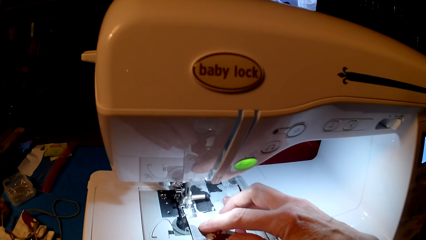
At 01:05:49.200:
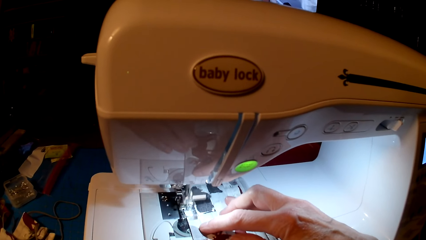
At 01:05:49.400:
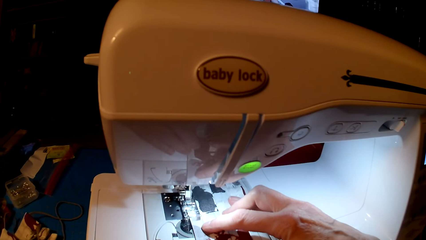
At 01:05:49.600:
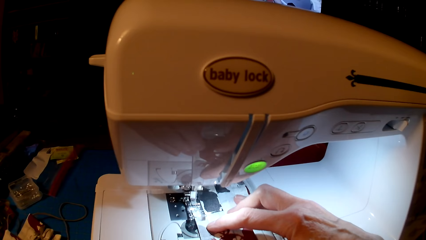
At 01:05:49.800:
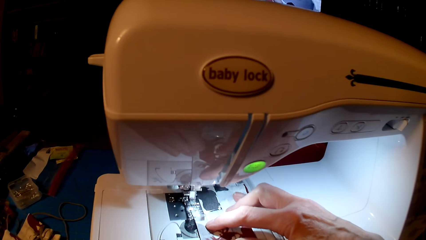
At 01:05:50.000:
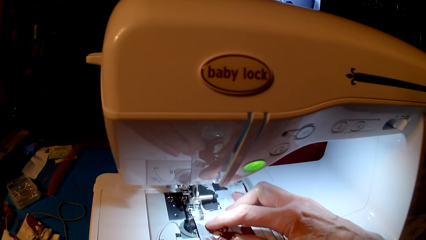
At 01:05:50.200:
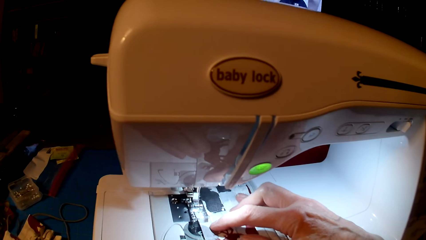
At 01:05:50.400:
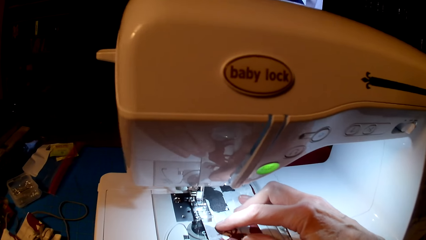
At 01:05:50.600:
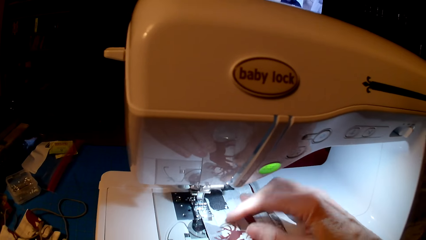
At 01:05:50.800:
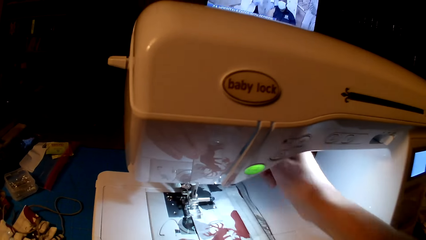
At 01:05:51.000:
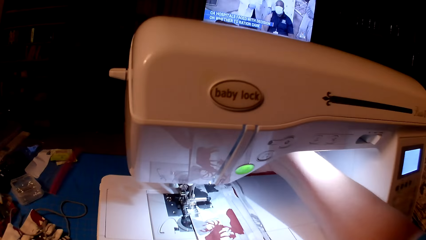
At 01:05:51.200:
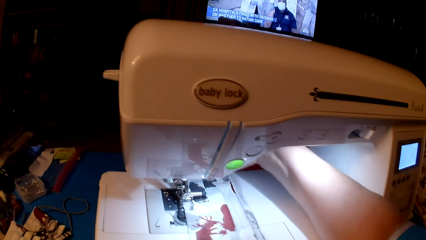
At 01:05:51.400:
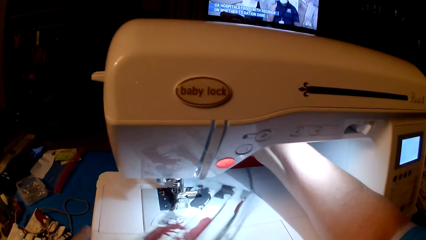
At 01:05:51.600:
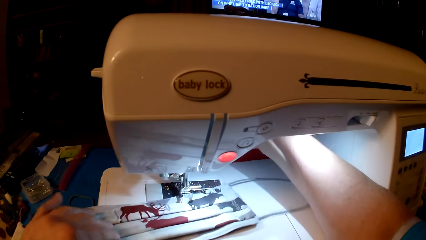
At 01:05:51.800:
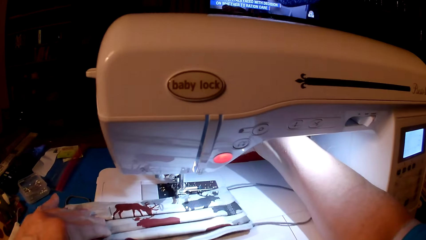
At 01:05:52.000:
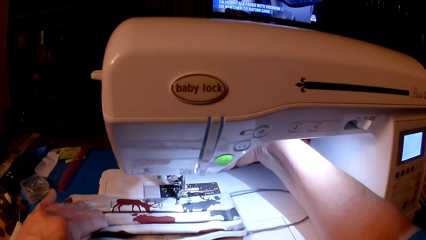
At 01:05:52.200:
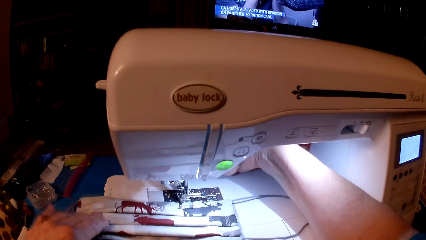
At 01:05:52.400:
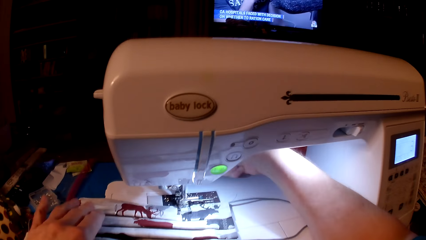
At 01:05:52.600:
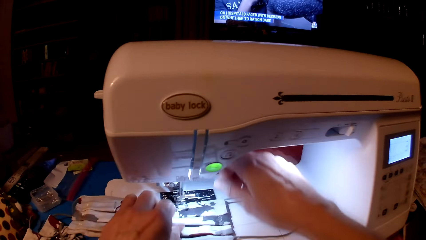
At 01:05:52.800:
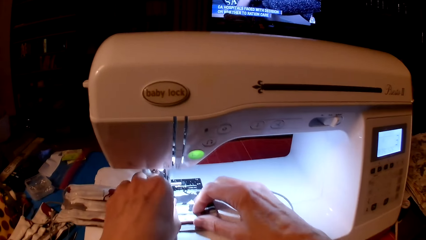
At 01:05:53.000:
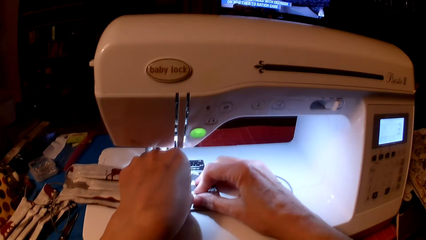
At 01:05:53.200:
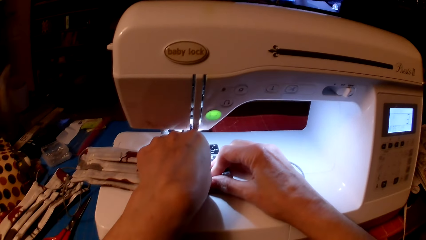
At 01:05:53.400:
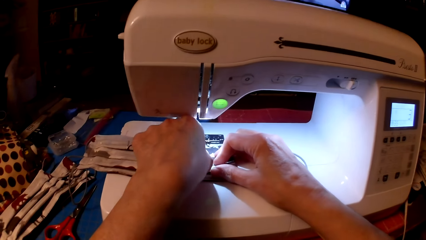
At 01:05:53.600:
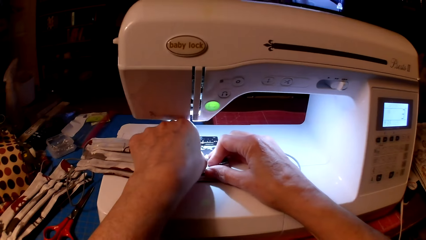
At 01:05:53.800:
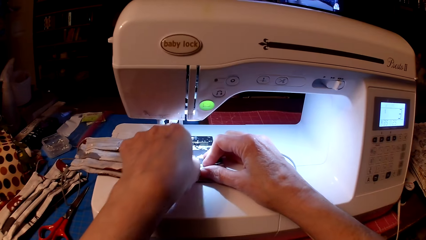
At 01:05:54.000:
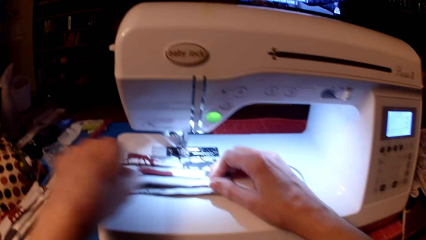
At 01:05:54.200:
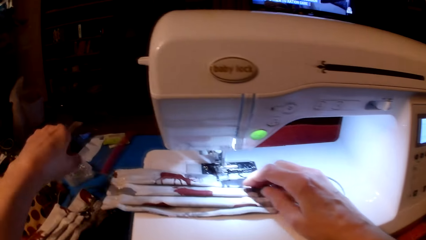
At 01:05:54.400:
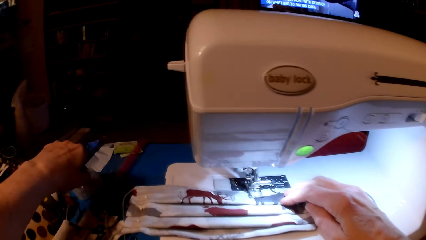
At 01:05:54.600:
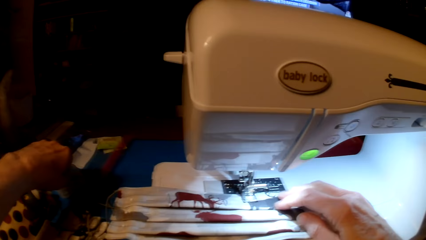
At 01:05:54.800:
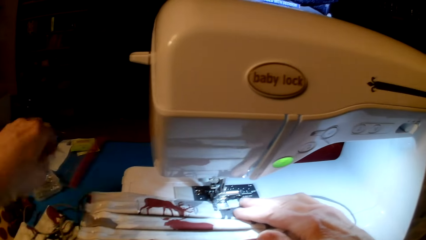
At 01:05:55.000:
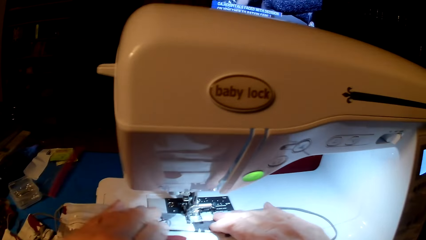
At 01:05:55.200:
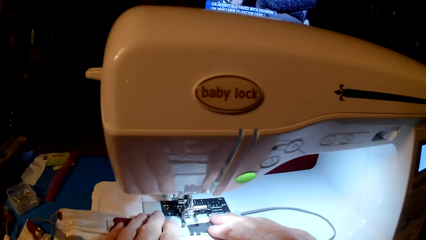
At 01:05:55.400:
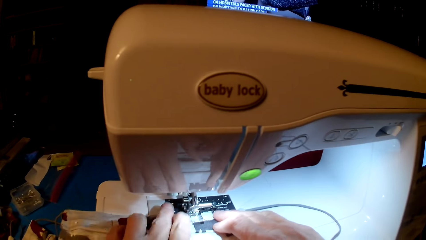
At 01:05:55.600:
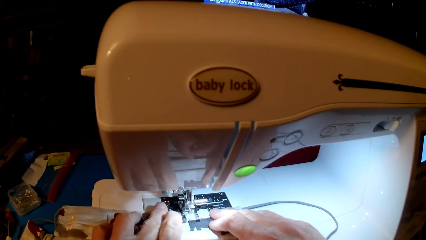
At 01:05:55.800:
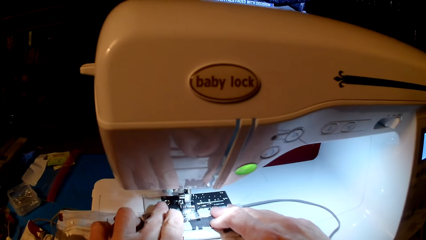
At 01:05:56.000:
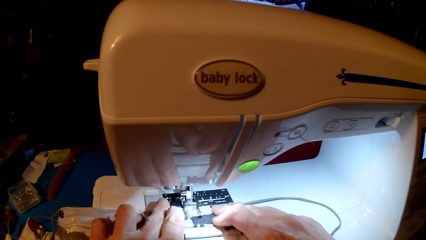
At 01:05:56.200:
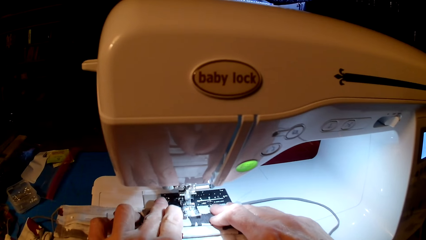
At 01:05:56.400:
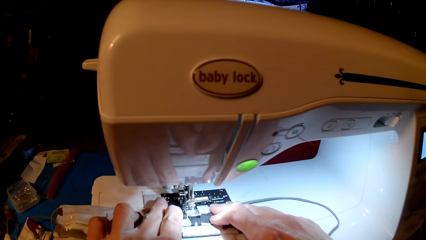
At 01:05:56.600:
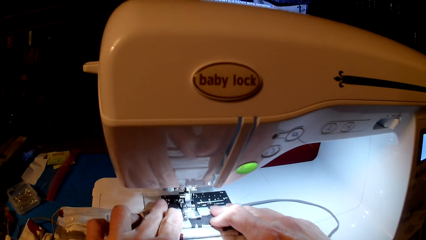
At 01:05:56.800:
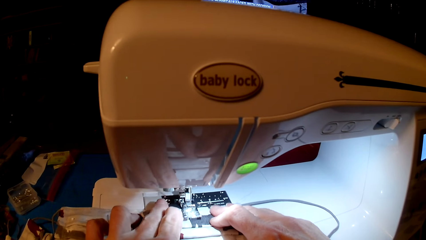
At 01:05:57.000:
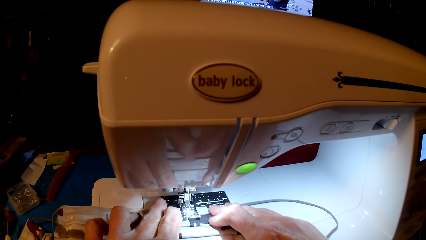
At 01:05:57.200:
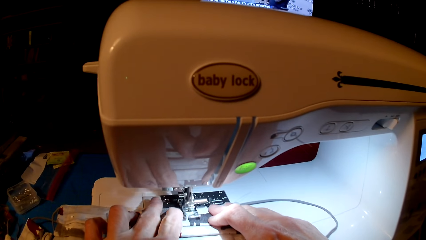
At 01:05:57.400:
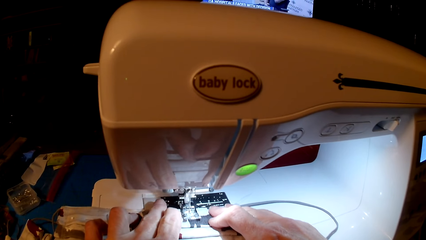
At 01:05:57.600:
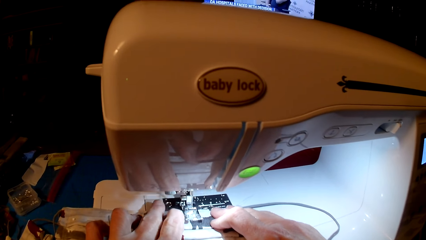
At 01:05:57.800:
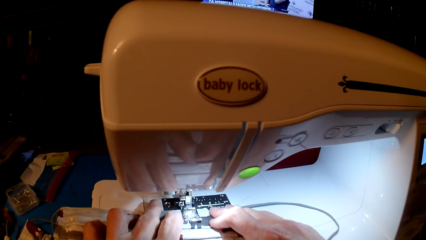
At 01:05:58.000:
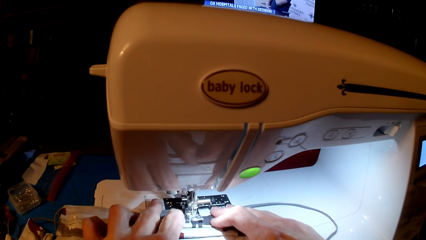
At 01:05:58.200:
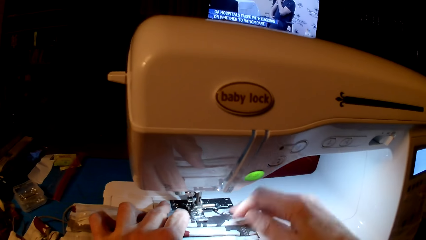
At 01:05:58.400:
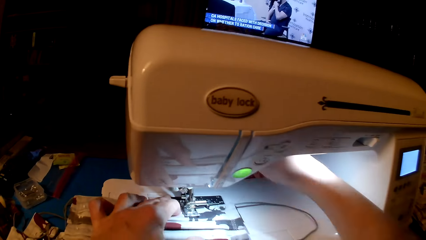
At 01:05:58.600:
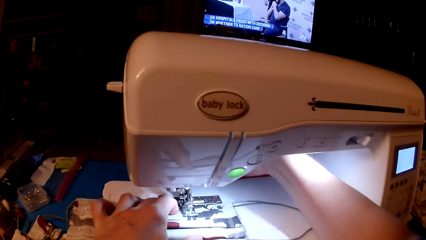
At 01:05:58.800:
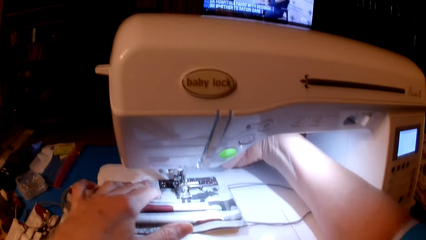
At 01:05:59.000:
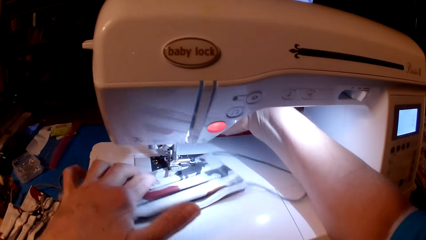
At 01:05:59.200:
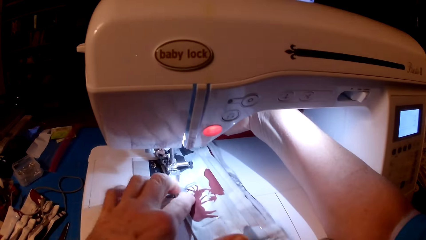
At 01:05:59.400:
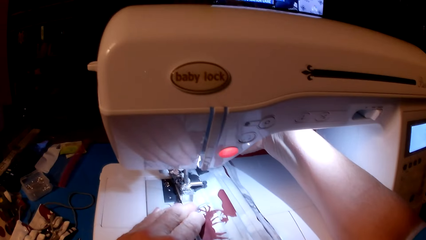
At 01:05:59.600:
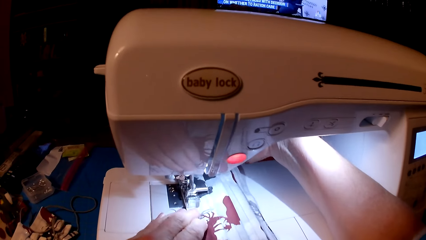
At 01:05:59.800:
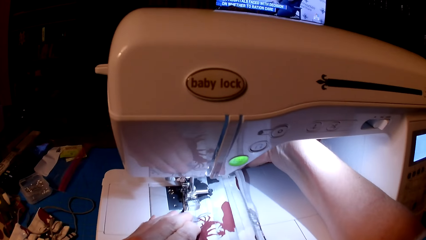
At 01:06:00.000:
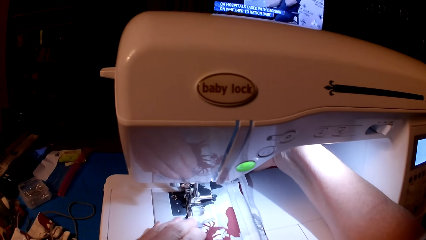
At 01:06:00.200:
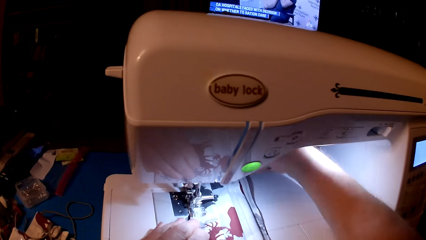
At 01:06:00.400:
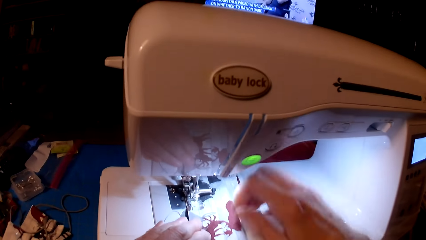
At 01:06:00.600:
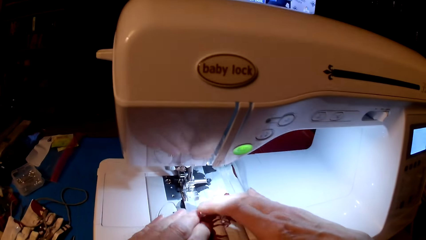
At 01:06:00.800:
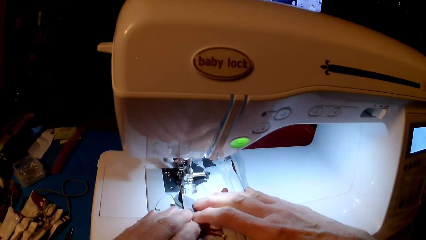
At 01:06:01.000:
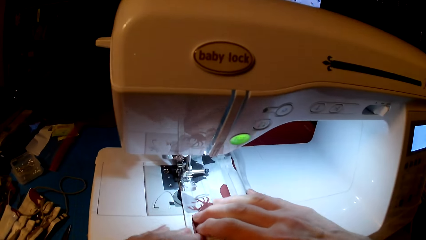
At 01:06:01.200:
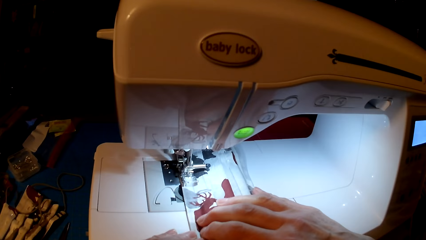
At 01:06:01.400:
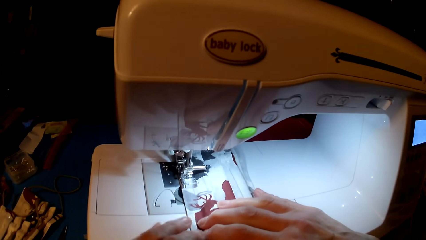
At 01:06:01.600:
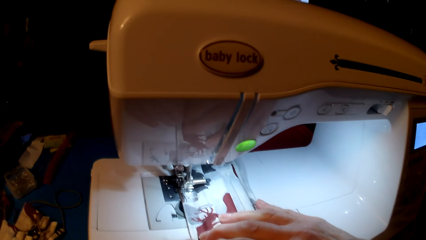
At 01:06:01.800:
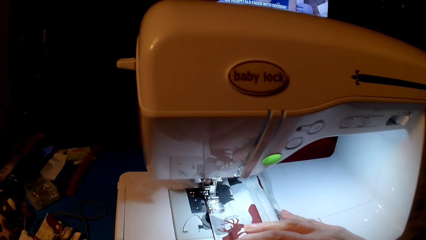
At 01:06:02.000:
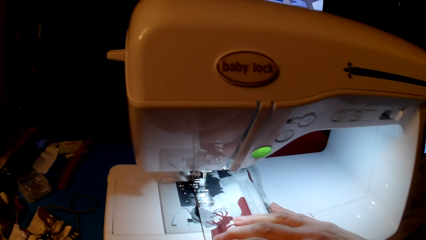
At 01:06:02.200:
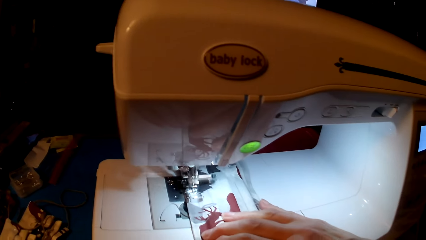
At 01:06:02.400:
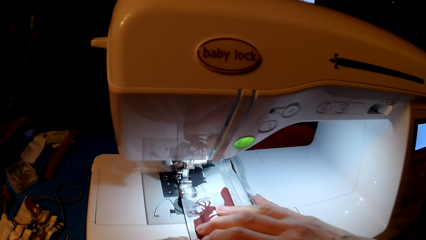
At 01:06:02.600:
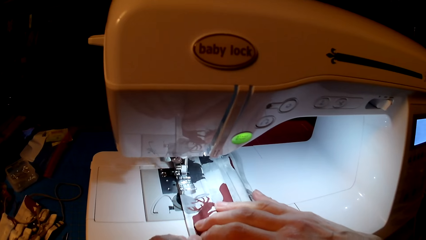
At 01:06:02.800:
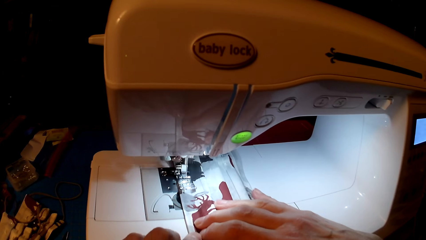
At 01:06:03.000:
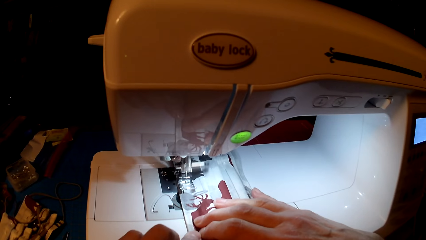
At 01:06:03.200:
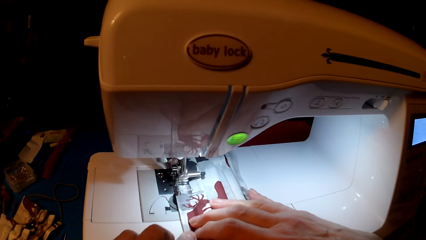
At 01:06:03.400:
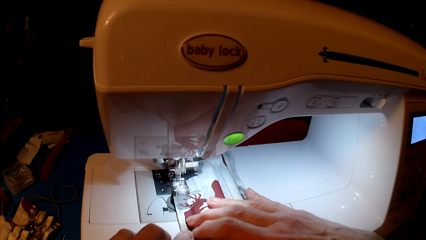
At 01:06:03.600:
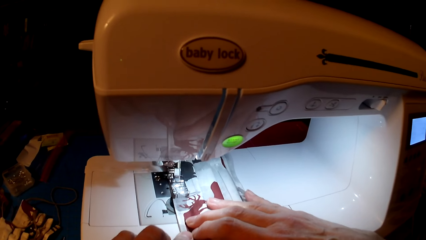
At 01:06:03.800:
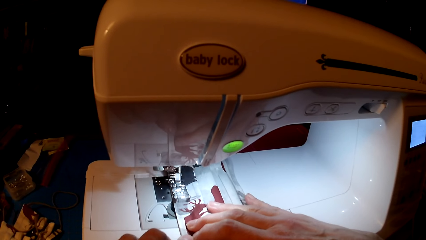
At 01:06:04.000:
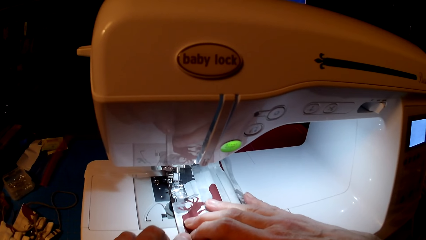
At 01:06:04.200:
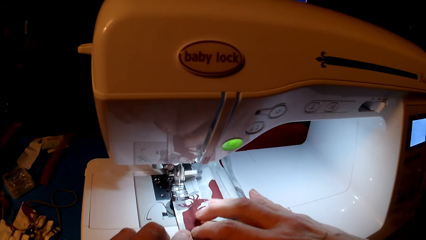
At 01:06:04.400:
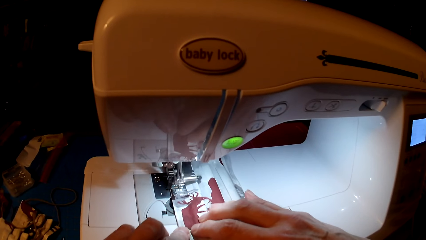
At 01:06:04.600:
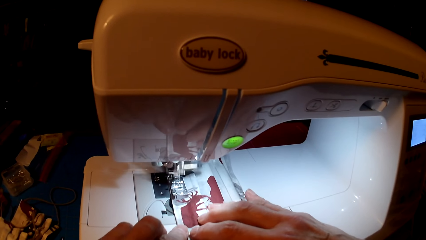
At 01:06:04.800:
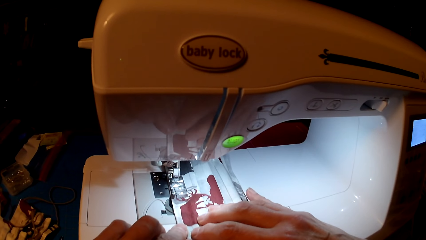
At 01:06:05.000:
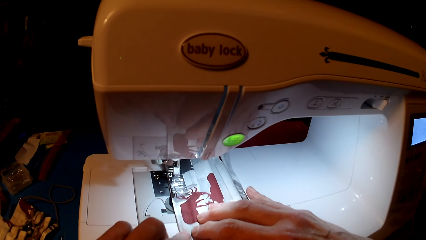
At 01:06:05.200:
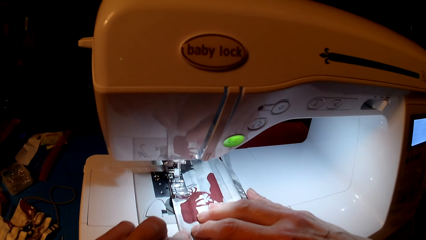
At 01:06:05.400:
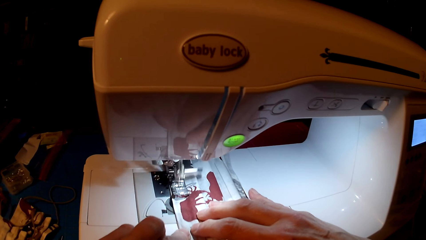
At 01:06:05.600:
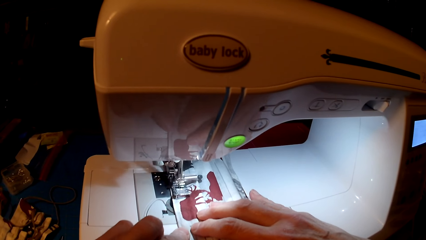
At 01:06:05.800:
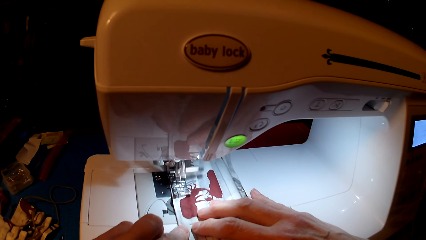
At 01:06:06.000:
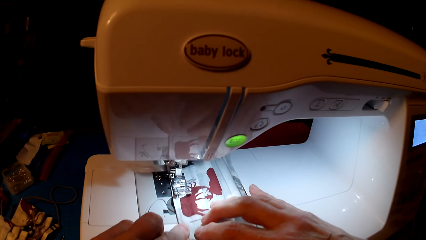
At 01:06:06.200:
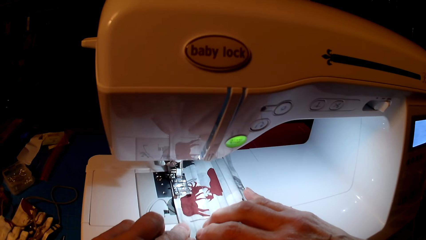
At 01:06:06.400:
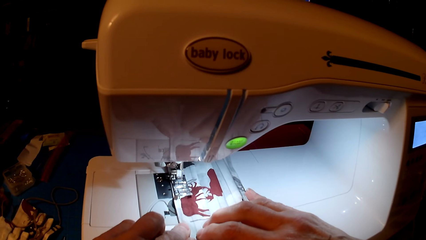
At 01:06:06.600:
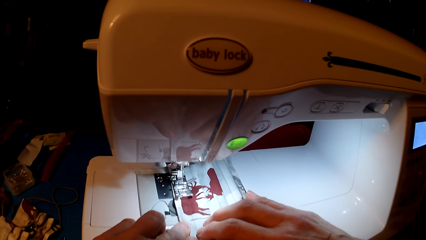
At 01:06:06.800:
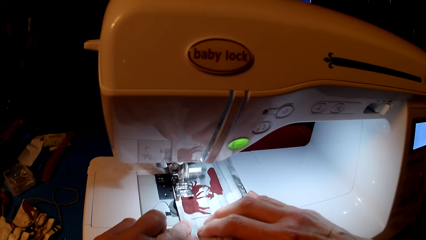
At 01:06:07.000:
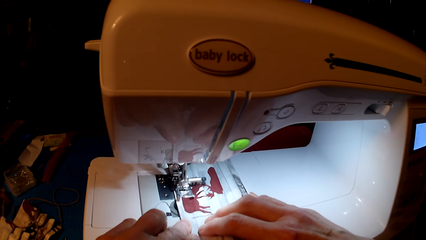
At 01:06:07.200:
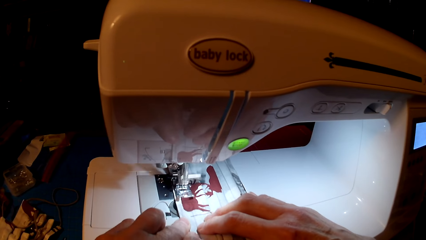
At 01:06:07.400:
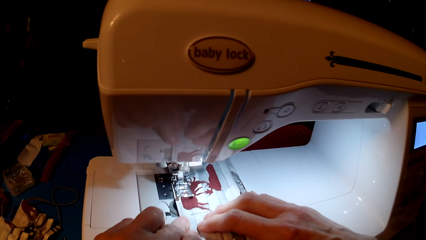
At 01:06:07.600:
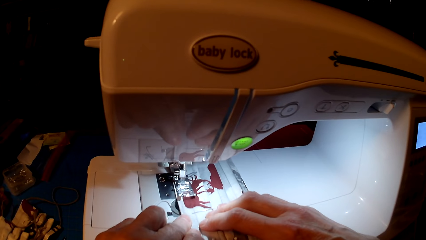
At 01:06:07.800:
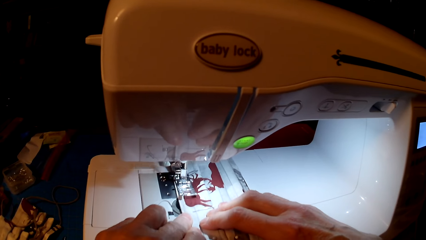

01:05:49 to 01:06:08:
The camera wearer rolls fabric. They remove pins. They put a pin in the house. They sew.
